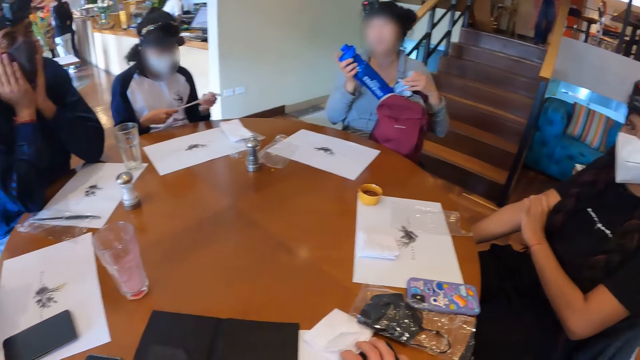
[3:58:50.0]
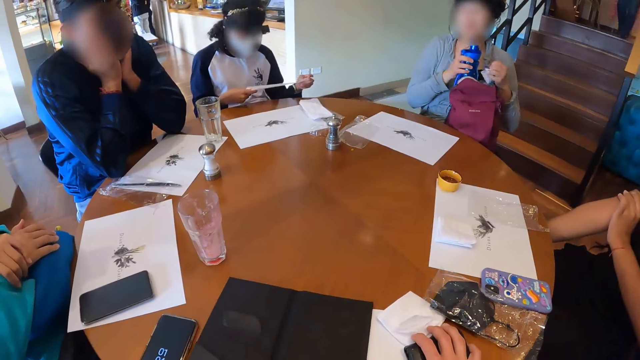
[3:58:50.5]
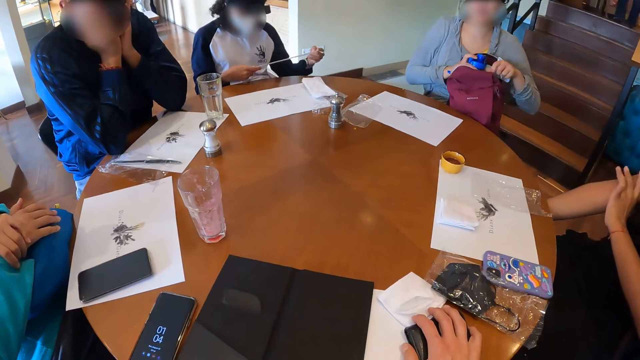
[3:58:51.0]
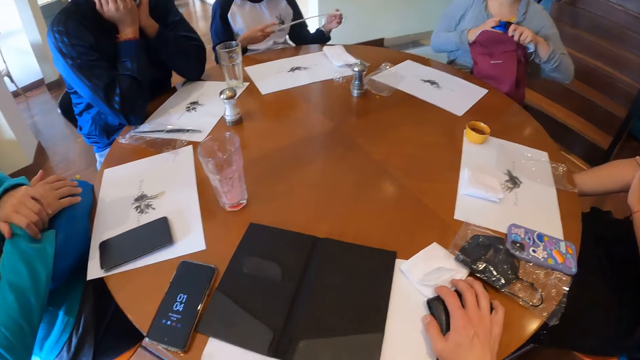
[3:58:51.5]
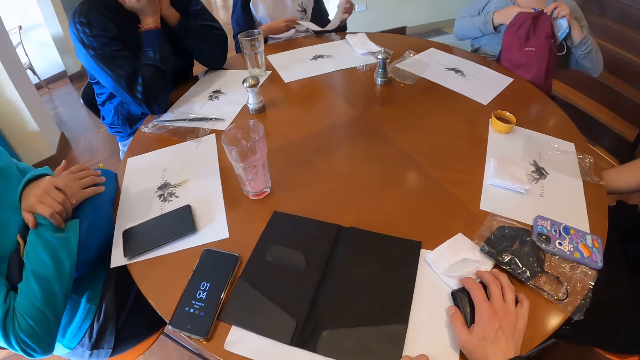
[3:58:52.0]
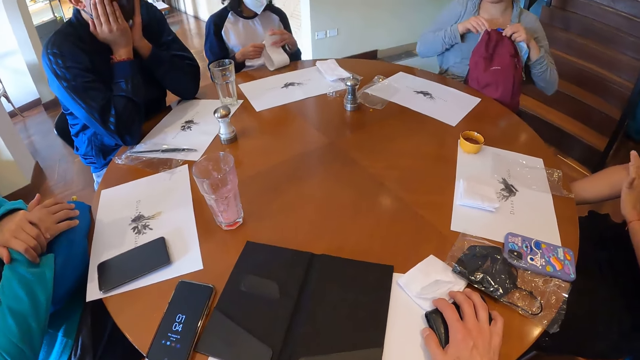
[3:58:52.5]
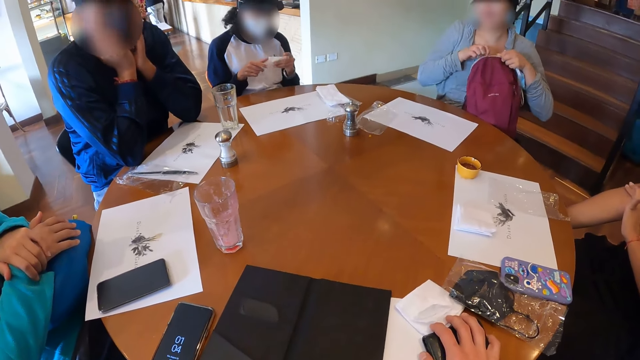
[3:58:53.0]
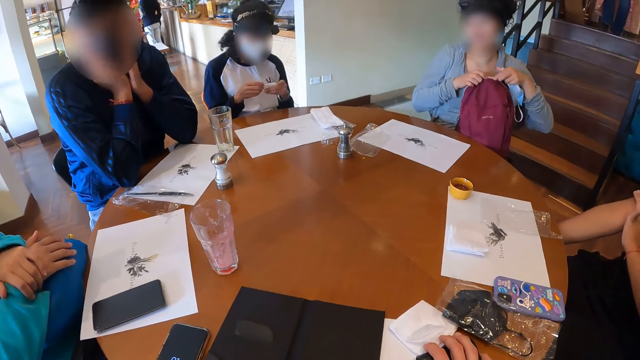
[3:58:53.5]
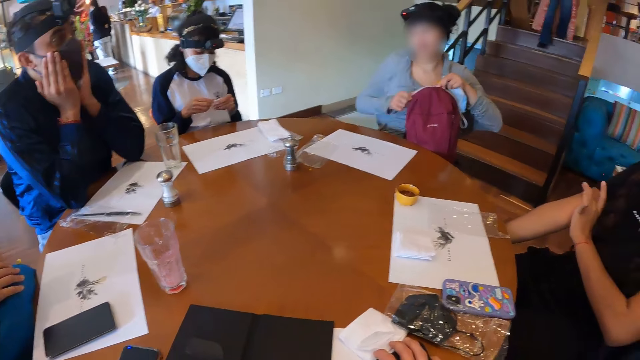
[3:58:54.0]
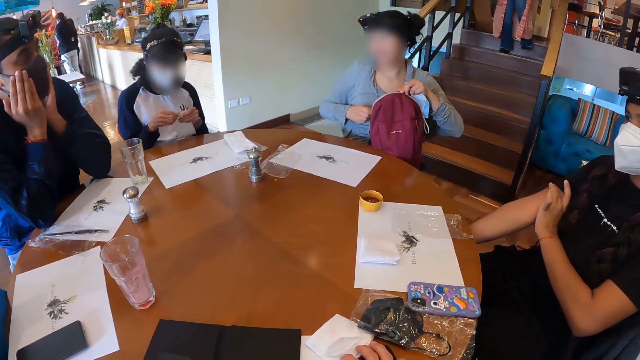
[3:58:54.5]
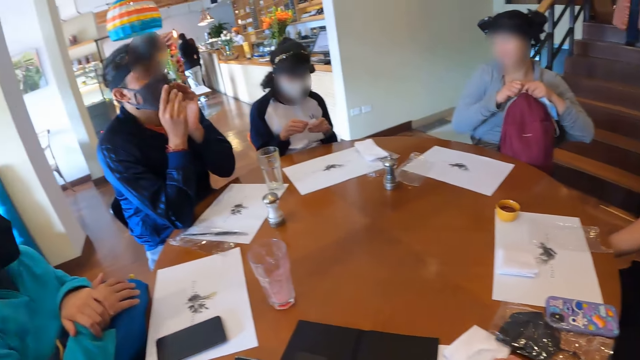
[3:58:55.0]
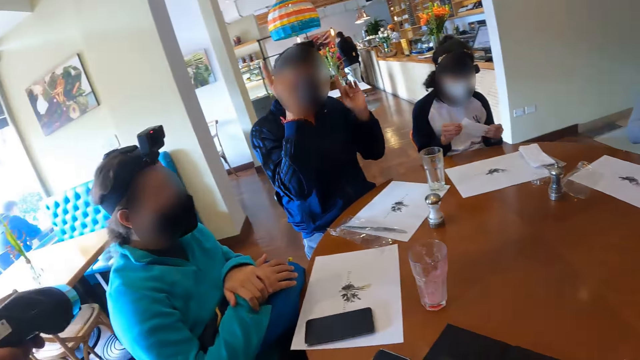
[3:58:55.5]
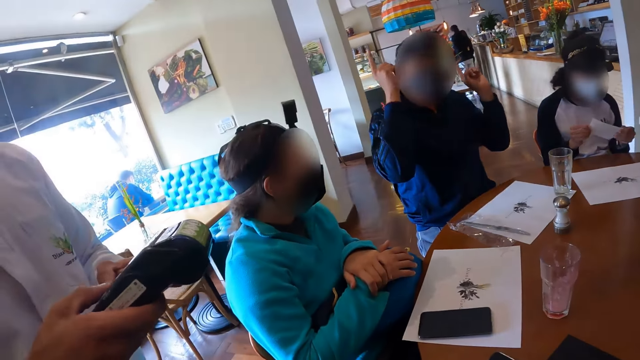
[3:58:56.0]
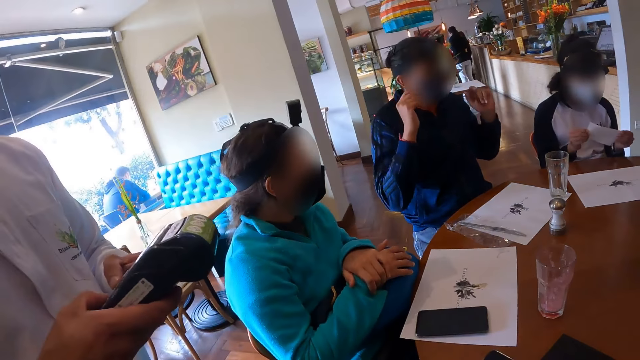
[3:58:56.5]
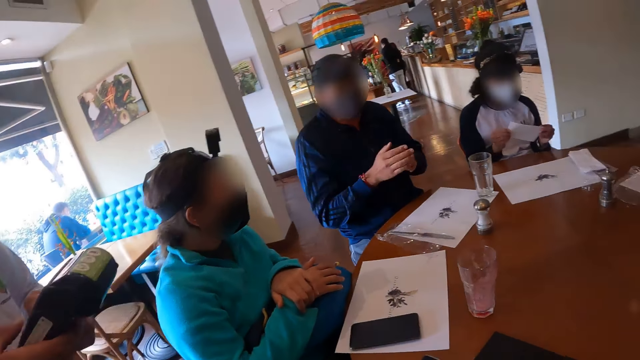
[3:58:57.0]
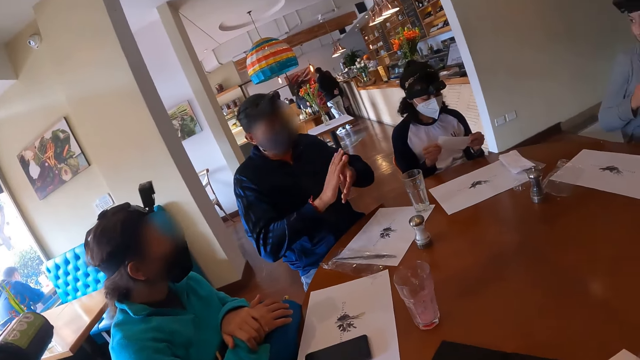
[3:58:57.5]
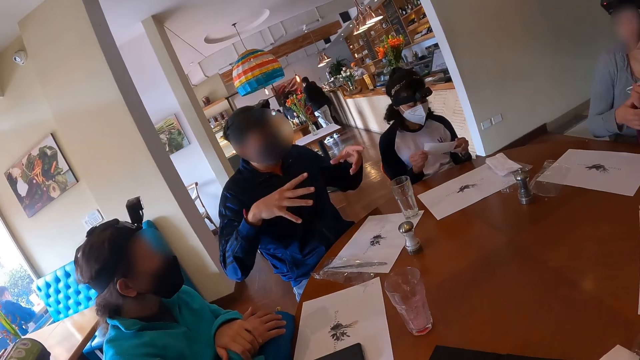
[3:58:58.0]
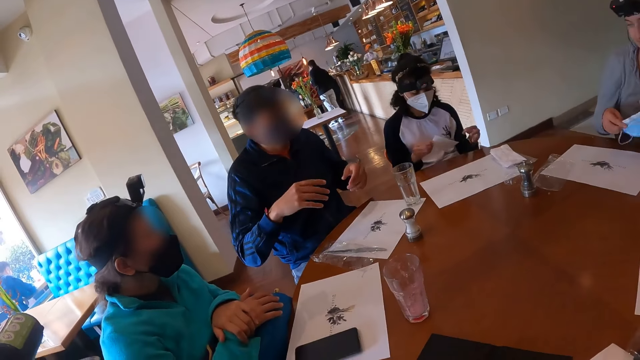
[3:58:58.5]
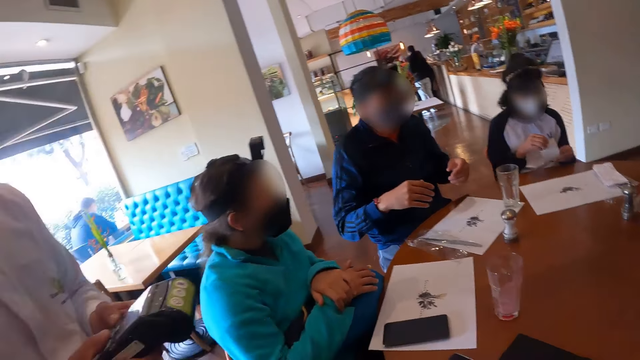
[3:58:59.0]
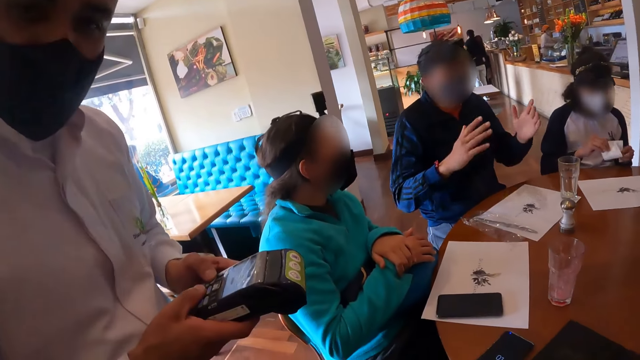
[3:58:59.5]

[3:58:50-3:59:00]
A woman puts the water bottle in her bag with her right hand. Another woman folds the receipt in her hand with both hands. The first woman closes the bag on her lap with both hands. A man interacts with everyone on the table. Another man presses a POS machine with both hands.

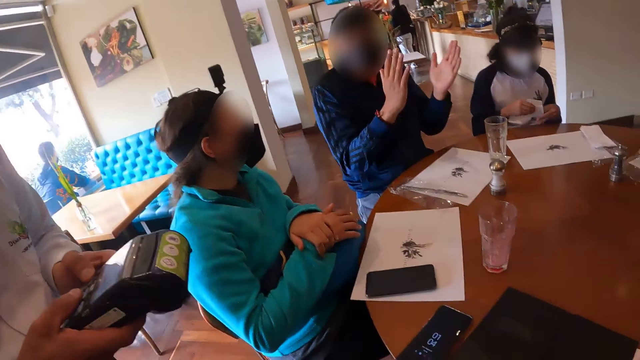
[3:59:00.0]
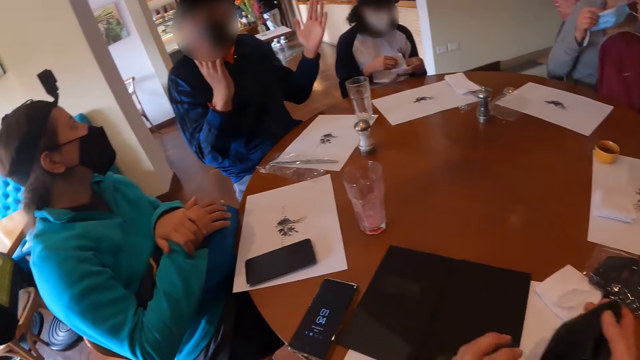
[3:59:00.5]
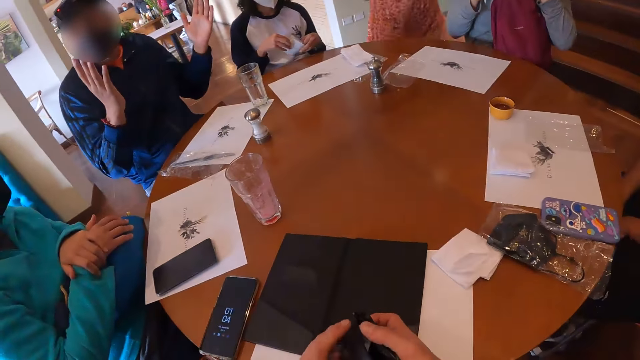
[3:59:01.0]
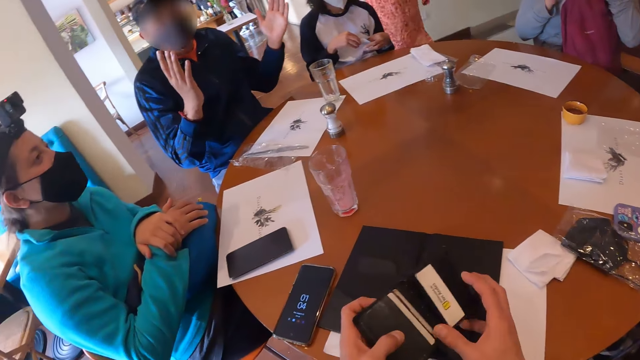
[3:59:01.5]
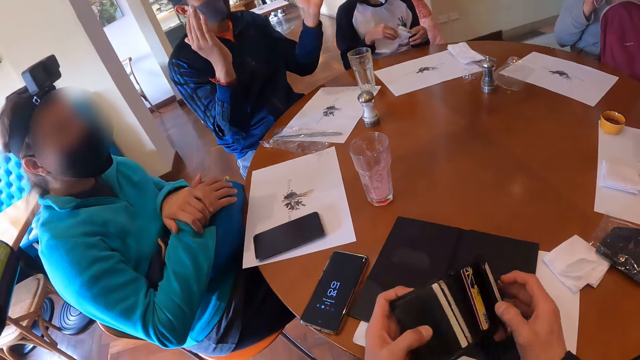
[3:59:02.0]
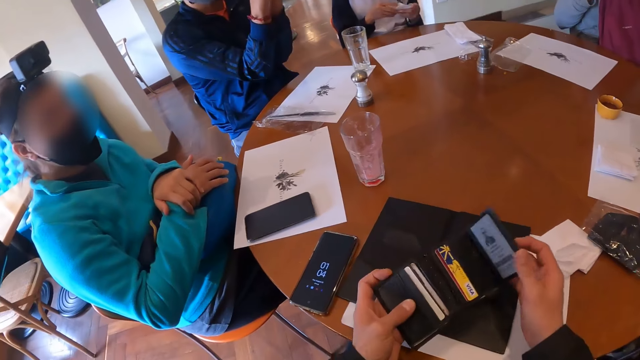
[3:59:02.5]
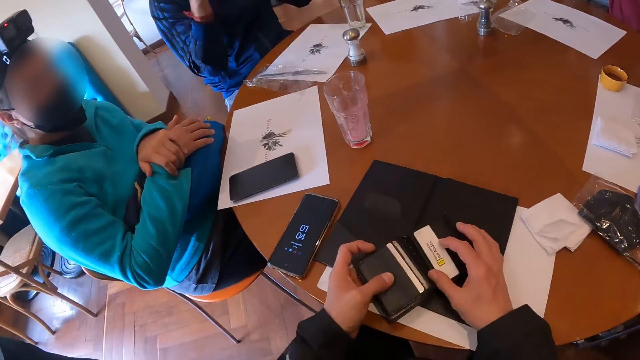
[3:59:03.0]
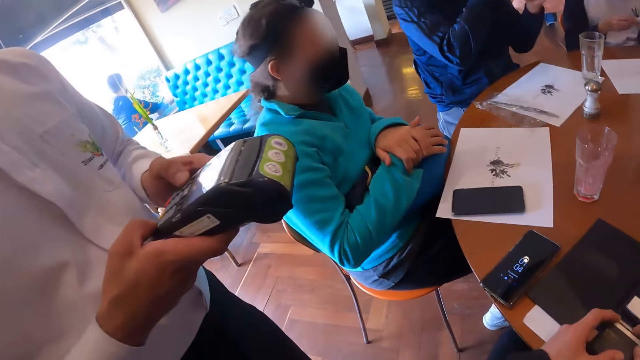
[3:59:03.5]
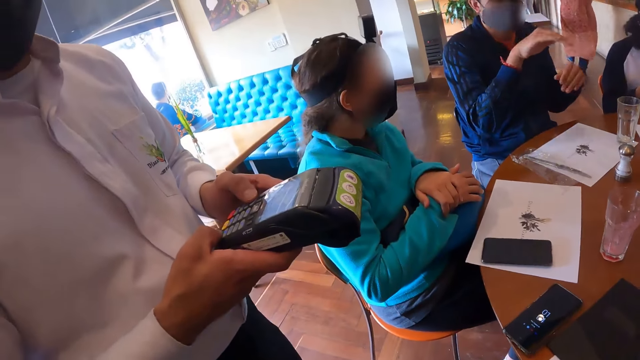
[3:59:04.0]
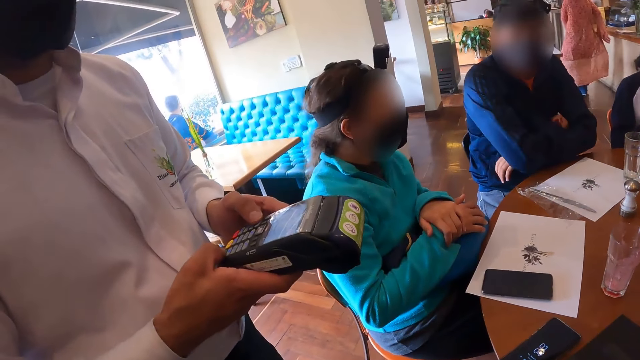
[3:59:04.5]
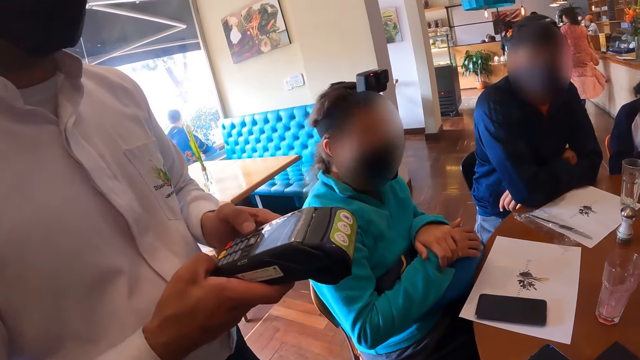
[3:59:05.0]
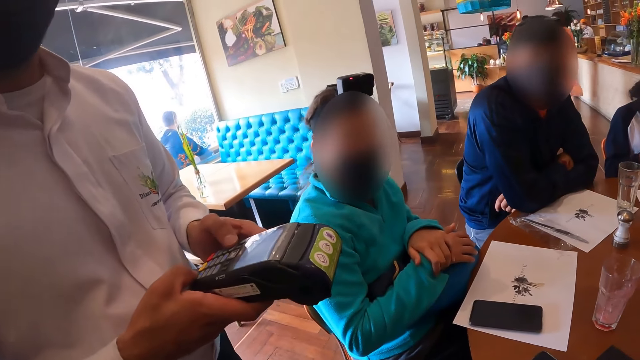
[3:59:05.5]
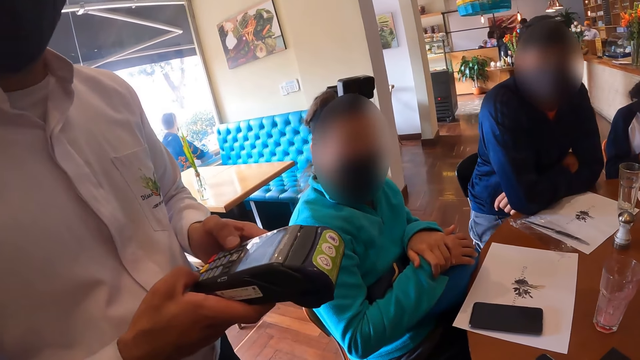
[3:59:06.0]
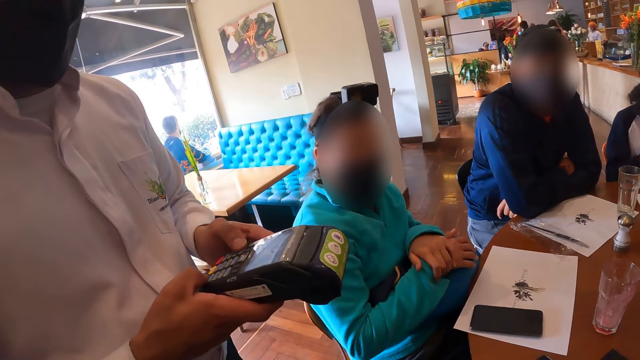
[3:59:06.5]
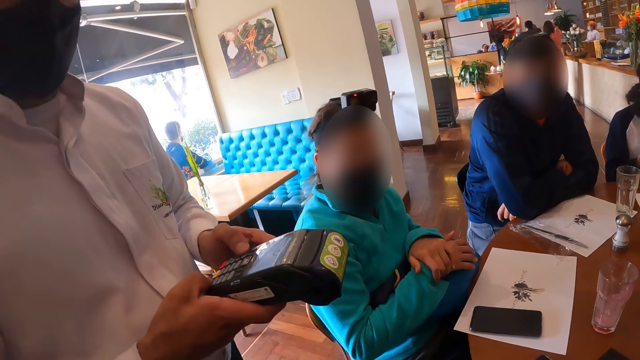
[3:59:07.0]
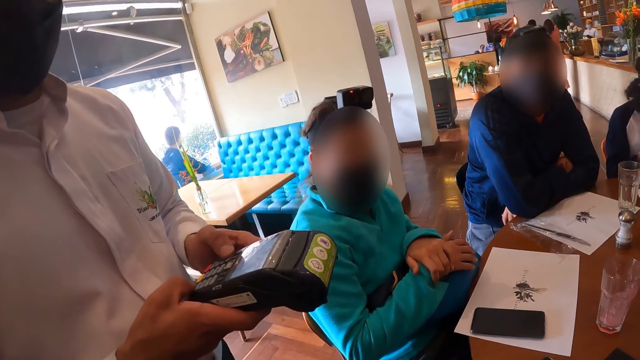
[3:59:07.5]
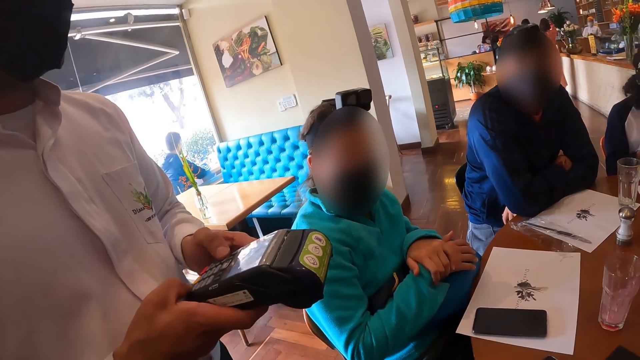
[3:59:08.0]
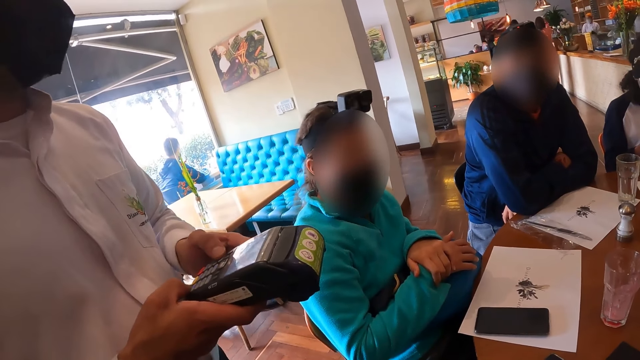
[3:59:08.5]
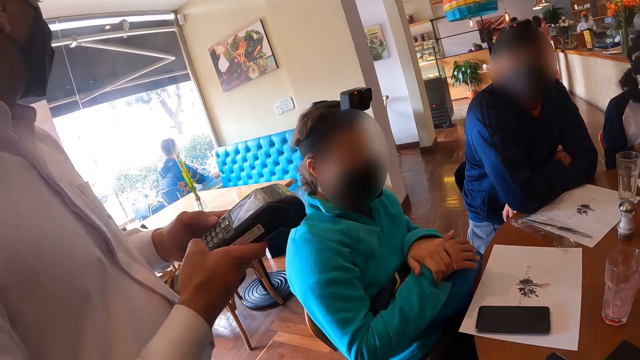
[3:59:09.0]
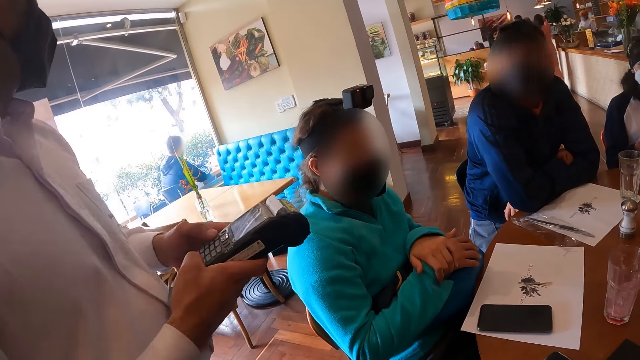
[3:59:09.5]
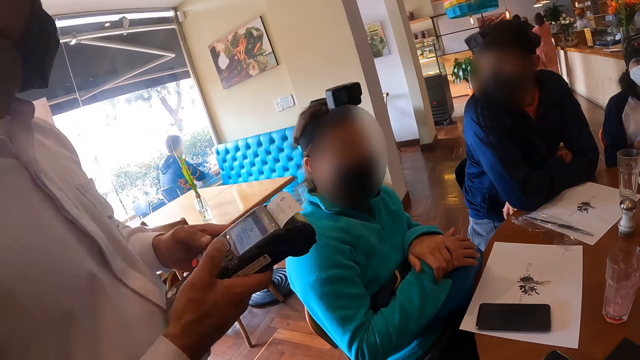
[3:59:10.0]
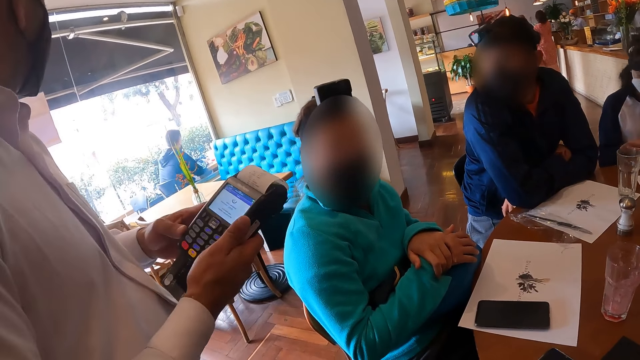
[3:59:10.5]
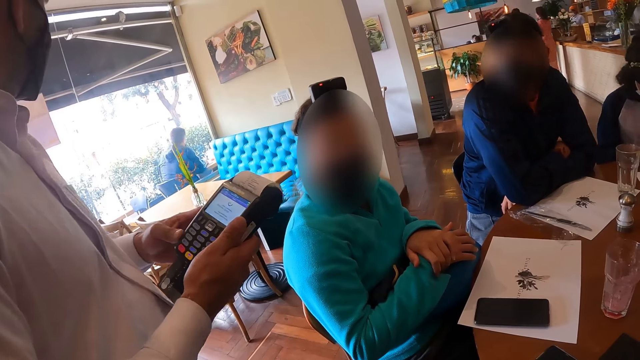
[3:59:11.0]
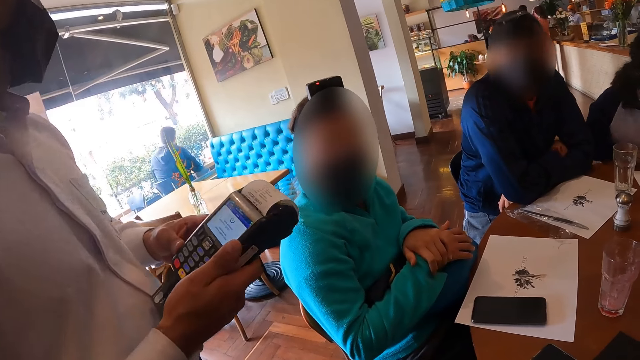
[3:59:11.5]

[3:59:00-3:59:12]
The camera wearer opens a wallet with both hands. They pick the wallet. A man interacts with the camera wearer. The camera wearer looks around.
